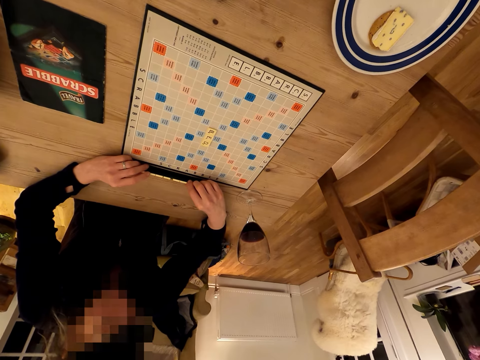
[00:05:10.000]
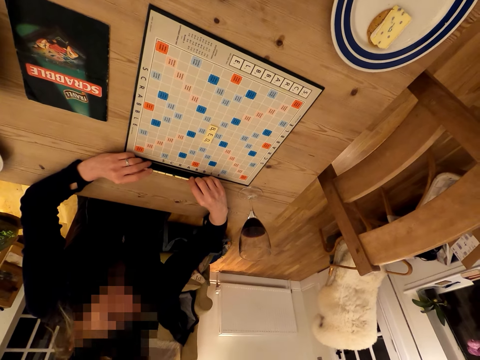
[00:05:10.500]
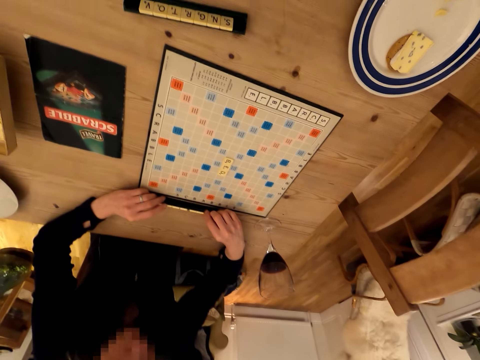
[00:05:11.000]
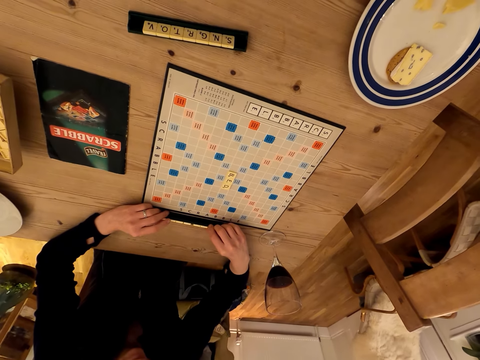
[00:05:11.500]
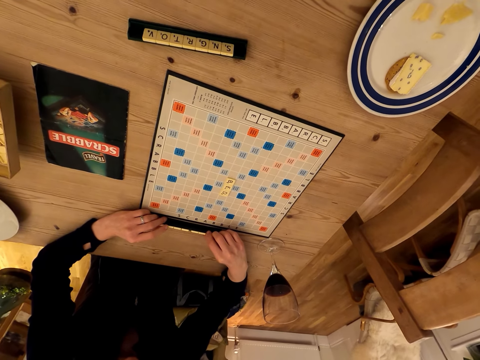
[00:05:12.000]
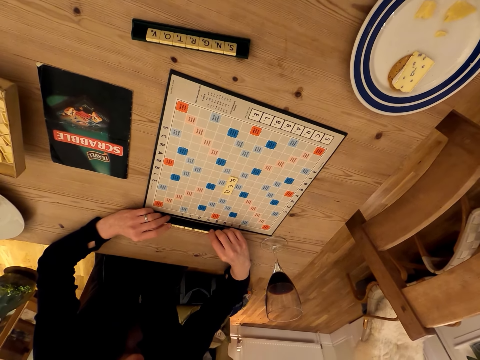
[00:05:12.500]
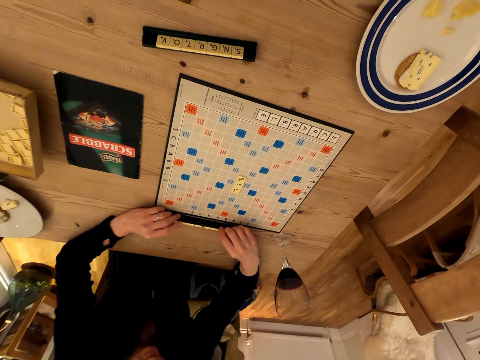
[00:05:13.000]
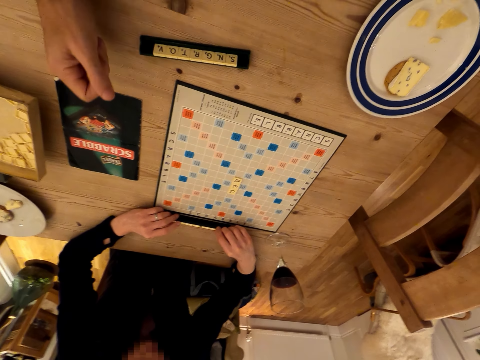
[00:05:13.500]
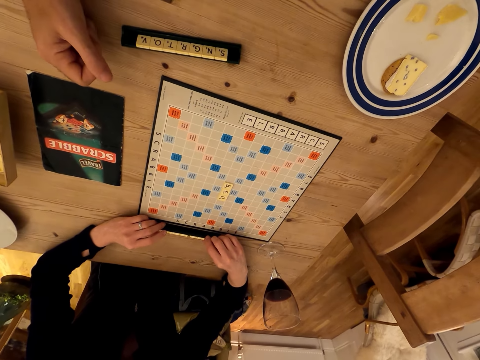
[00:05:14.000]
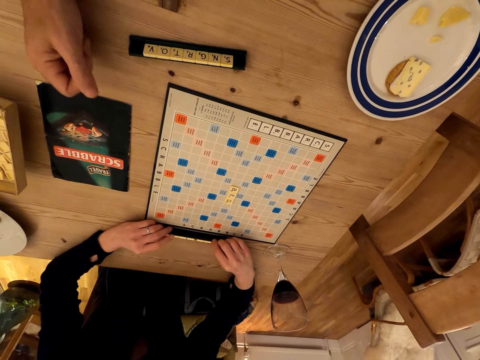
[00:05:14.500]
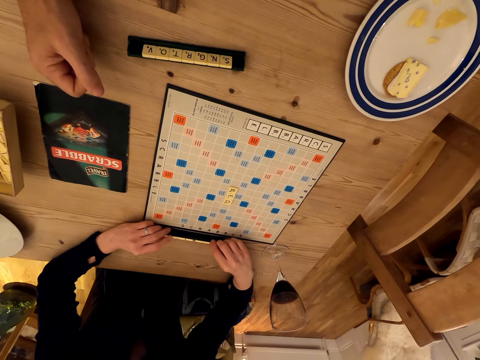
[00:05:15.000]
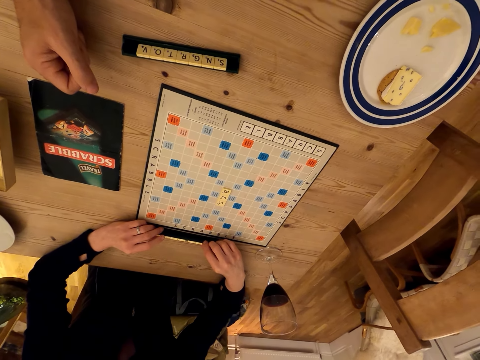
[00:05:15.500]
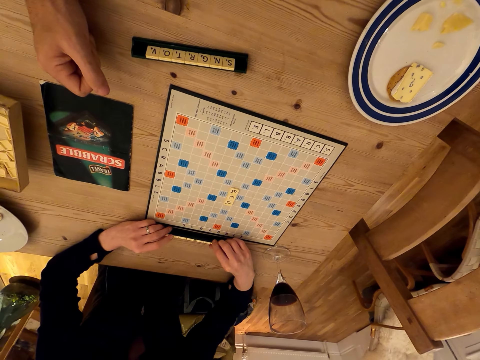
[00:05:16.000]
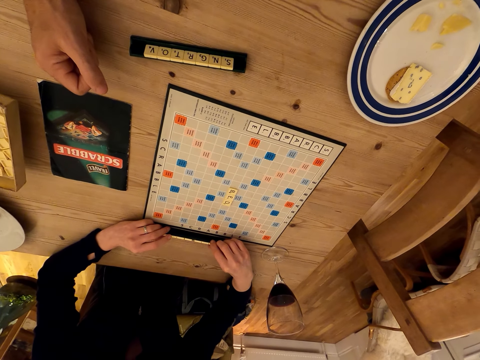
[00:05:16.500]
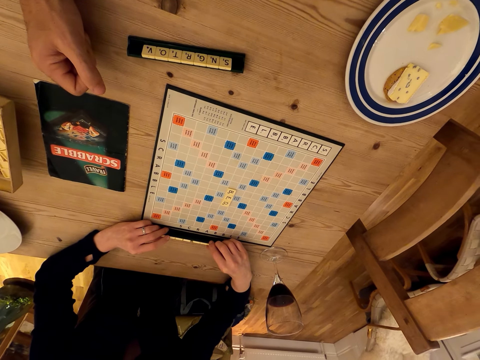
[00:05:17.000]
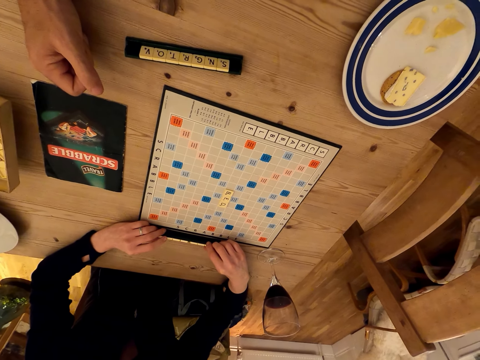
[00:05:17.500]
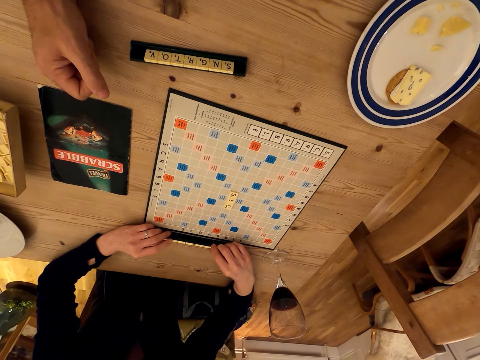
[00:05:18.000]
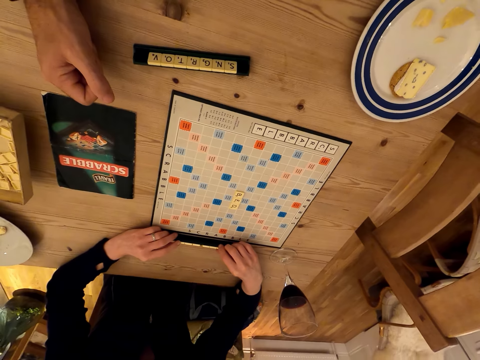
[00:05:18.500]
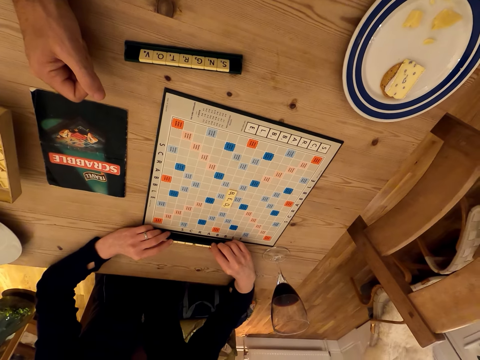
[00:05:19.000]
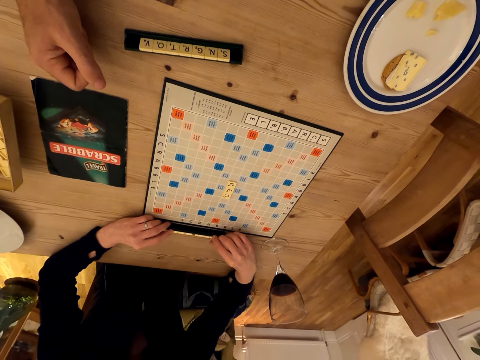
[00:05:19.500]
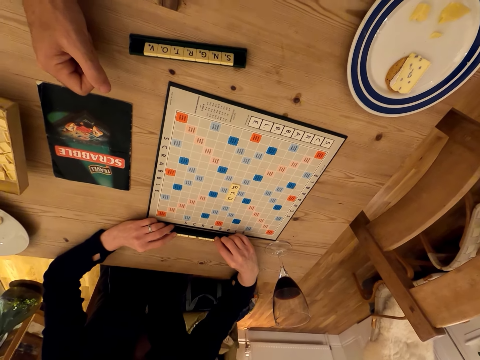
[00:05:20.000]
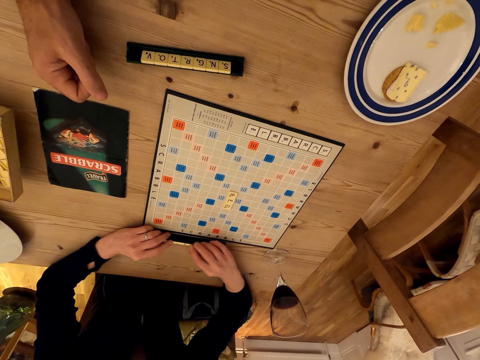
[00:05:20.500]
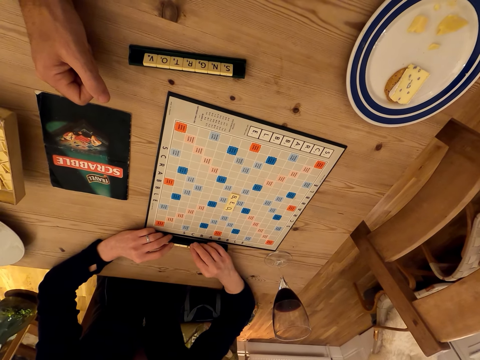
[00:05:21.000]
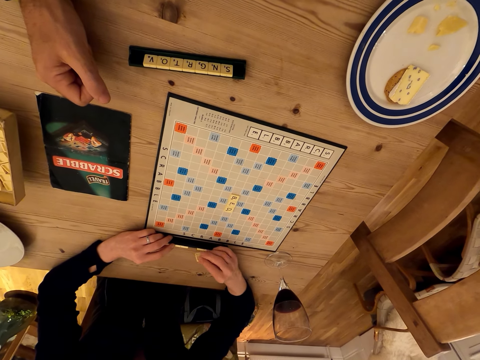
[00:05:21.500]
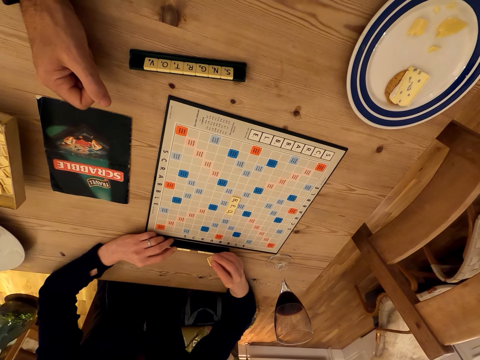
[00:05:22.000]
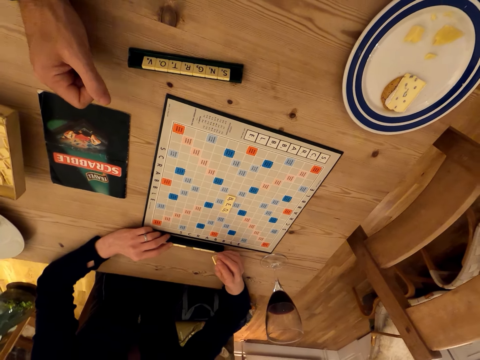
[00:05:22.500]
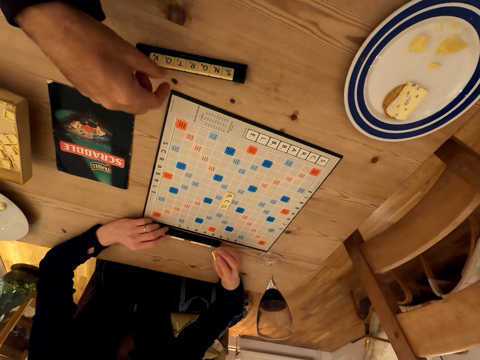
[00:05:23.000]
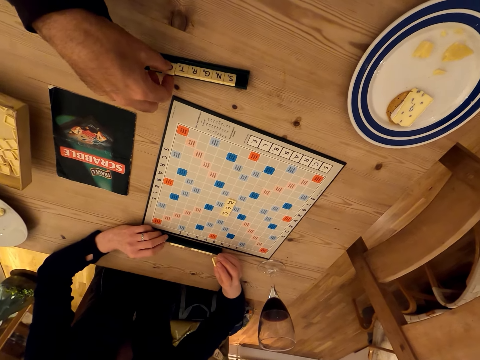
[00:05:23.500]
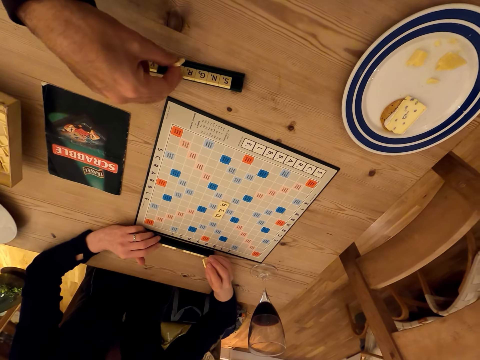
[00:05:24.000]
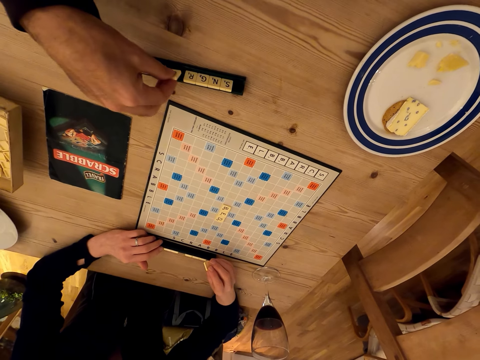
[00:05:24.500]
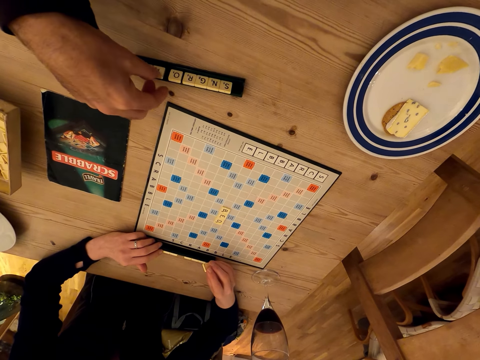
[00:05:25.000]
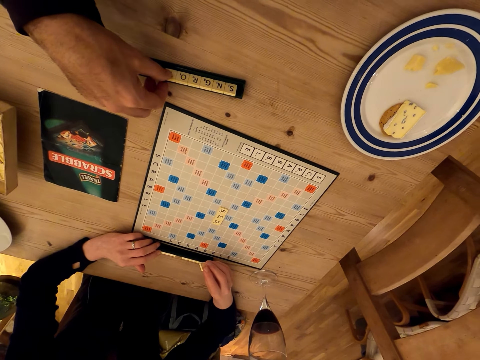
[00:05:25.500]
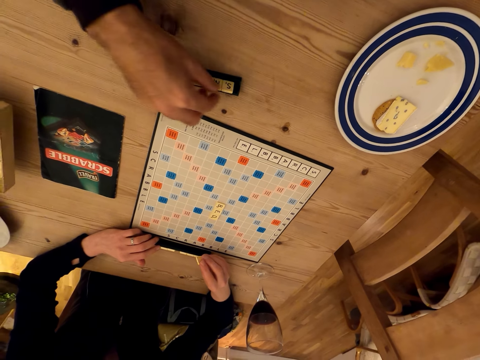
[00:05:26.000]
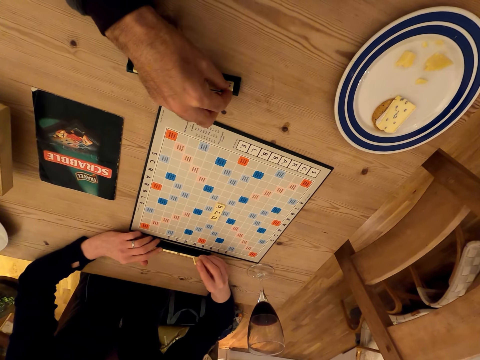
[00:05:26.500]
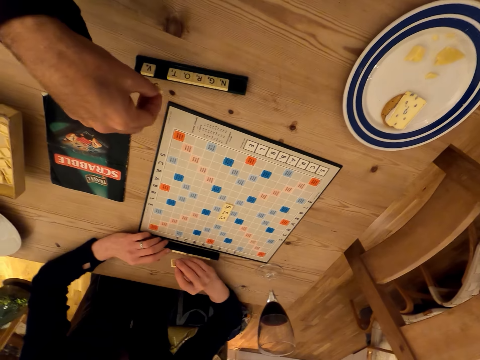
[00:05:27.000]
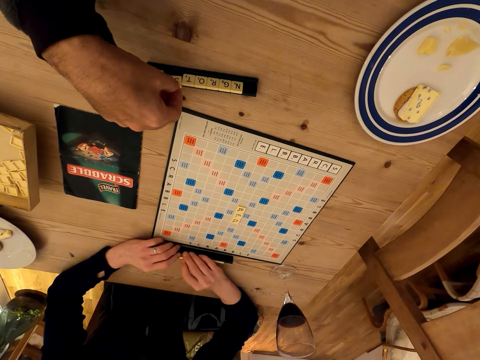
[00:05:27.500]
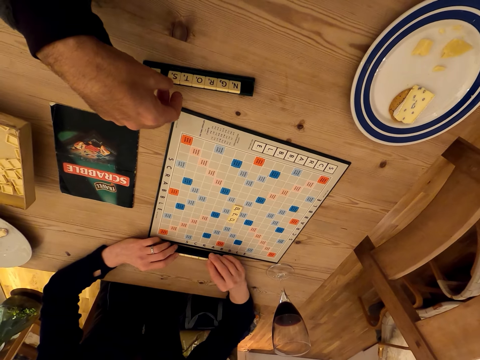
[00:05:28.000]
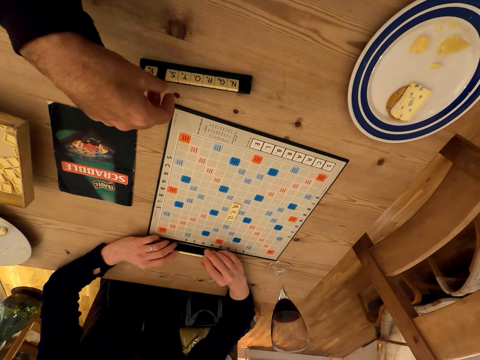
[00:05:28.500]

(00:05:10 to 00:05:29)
The camera wearer moves her hand. A woman touches Scrabble letters. The woman fixes the Carcassonne puzzle. The camera wearer holds a Scrabble letter. She fixes the Carcassonne puzzle. She touches the Scrabble letters.

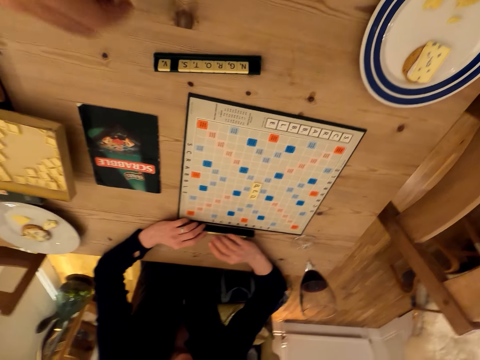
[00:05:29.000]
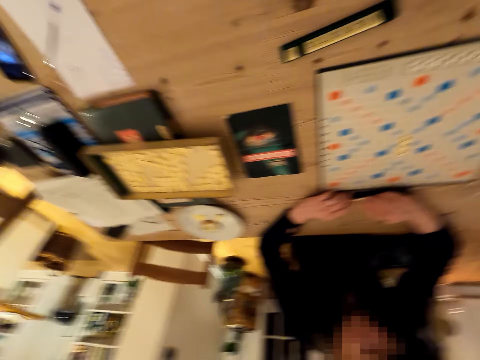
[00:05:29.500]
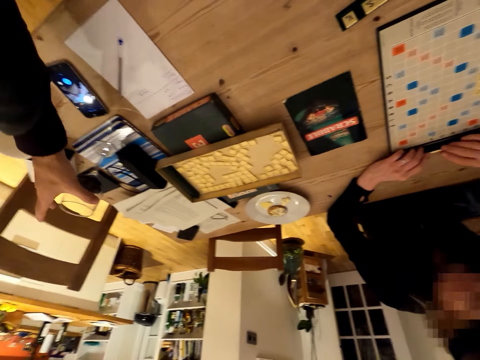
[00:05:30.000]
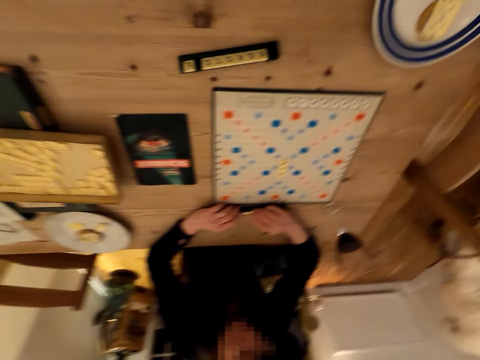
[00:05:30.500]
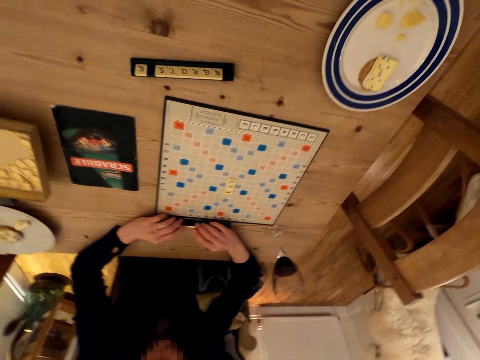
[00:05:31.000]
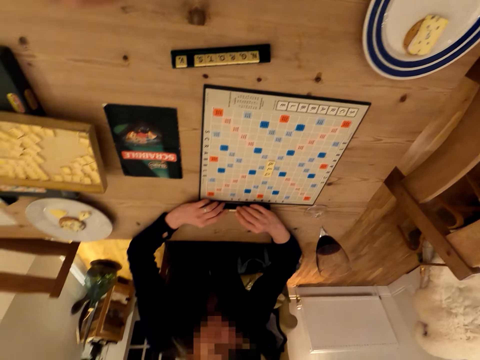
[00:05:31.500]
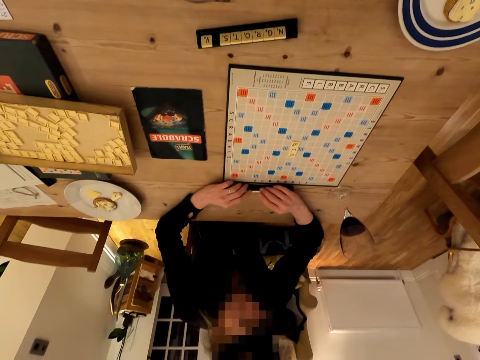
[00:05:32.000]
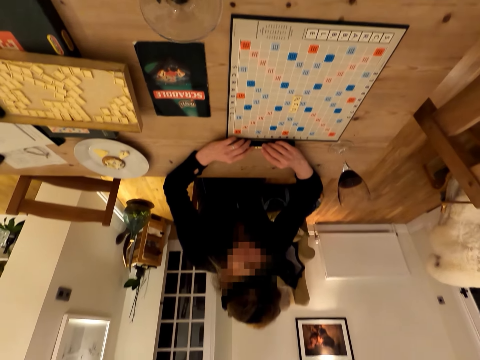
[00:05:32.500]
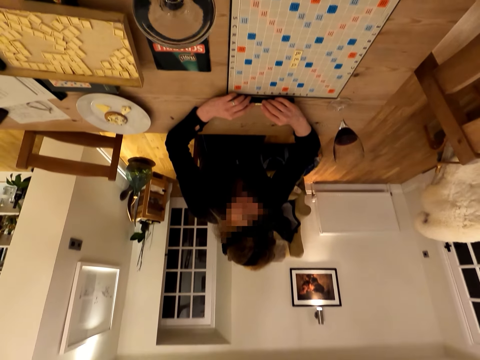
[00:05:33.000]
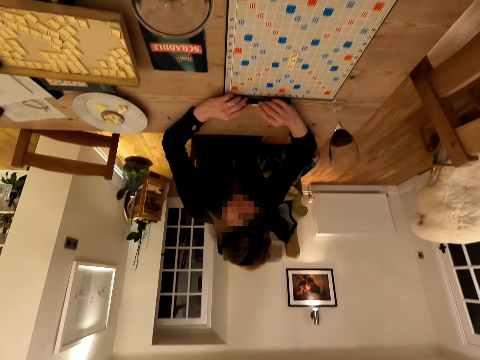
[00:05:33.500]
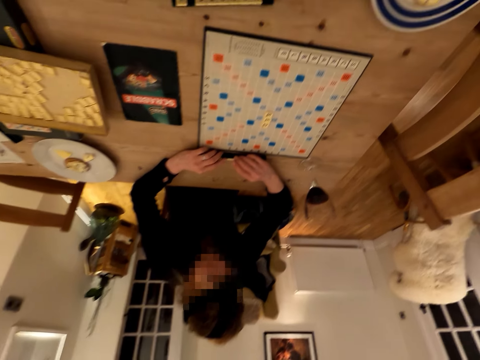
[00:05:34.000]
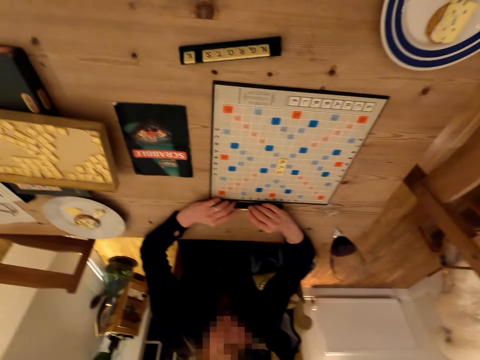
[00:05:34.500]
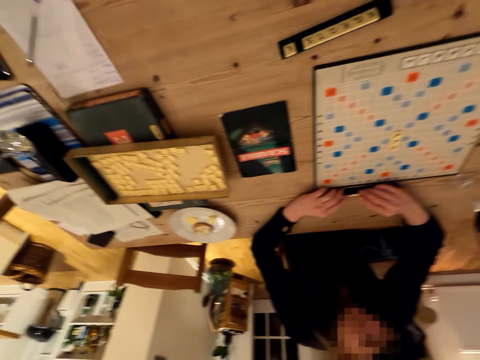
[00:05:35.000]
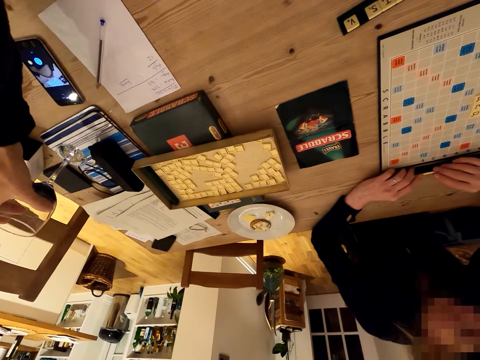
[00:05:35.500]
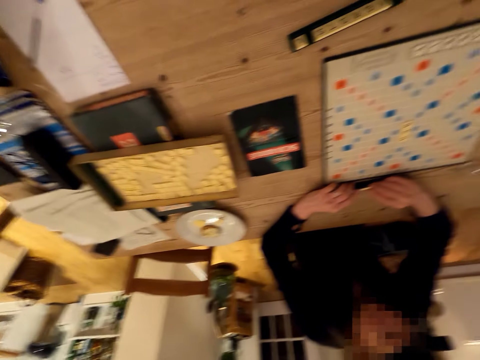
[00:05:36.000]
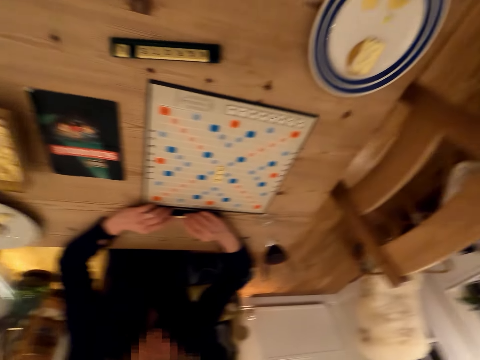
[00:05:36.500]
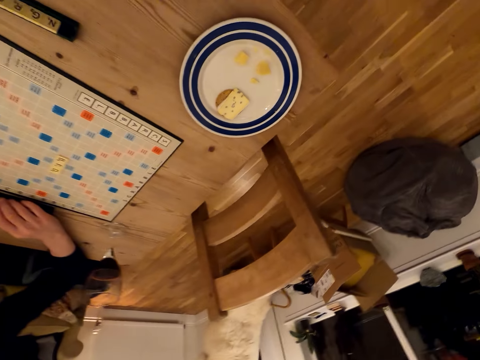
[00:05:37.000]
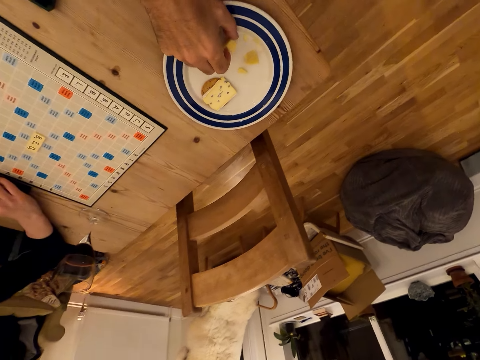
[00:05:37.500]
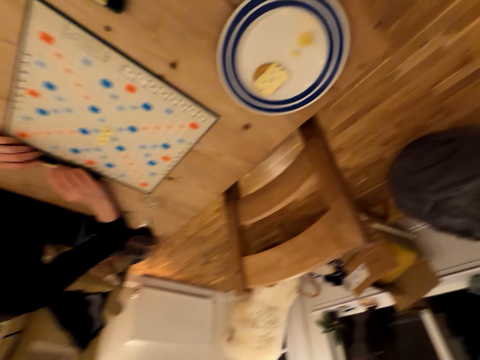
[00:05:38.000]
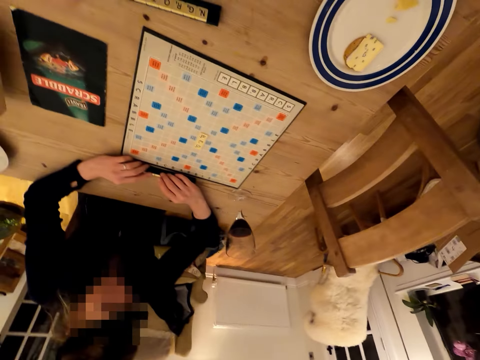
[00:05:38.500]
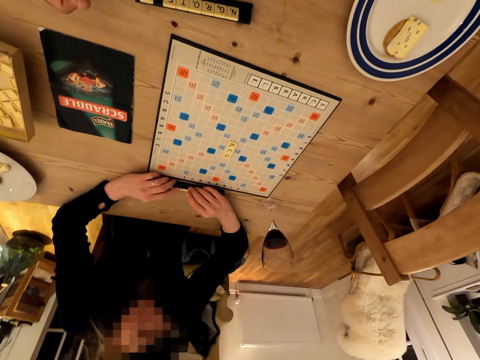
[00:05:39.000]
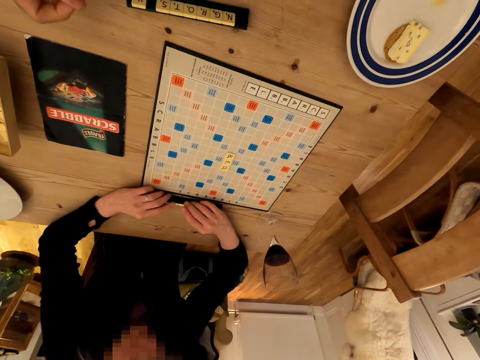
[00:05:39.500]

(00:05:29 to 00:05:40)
The camera wearer picks up a glass of wine. They look around. They drink the wine. They place the glass on the table. They pick up a cake. They pick up a Carcassonne puzzle.
